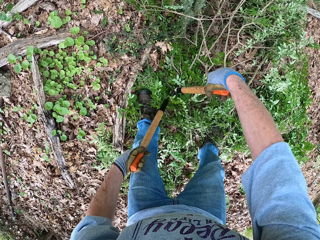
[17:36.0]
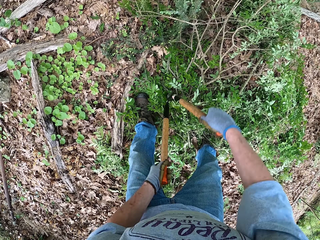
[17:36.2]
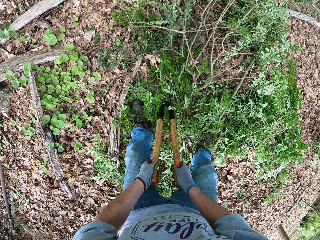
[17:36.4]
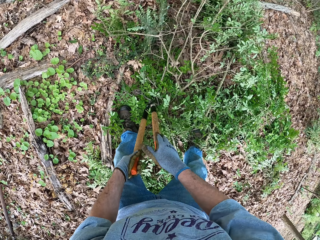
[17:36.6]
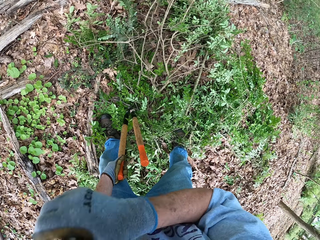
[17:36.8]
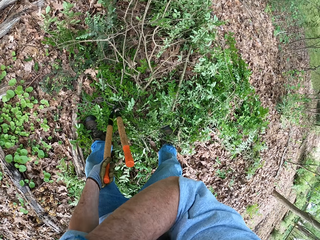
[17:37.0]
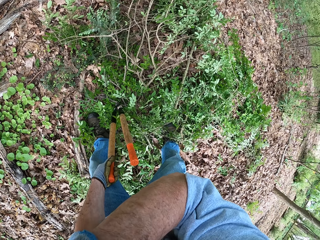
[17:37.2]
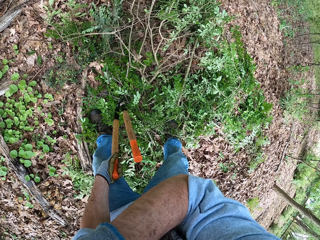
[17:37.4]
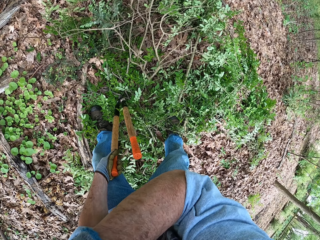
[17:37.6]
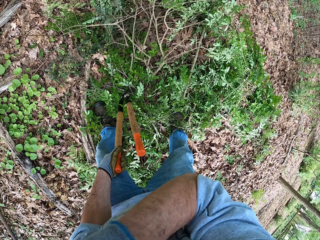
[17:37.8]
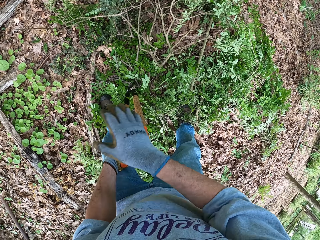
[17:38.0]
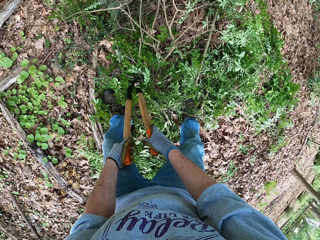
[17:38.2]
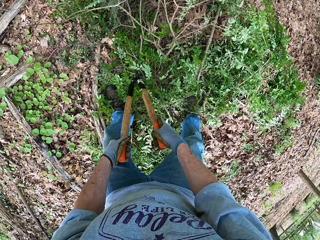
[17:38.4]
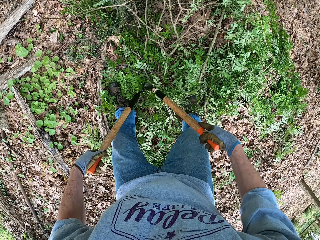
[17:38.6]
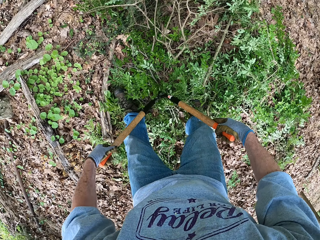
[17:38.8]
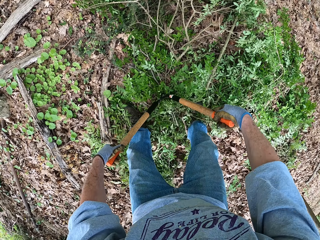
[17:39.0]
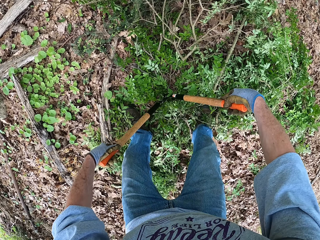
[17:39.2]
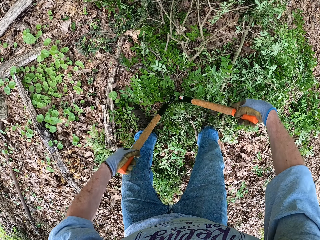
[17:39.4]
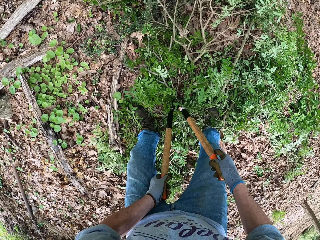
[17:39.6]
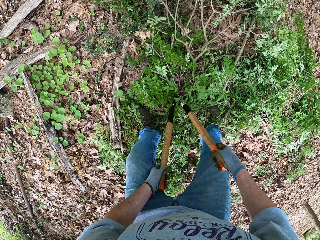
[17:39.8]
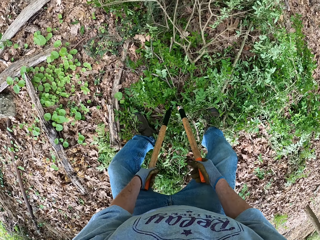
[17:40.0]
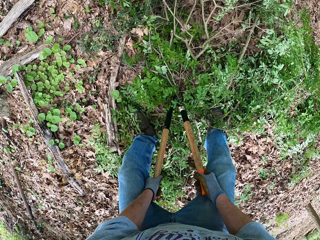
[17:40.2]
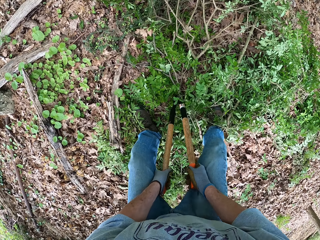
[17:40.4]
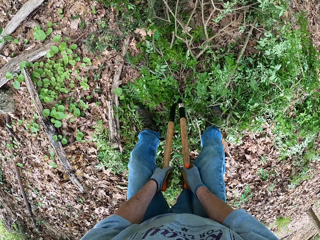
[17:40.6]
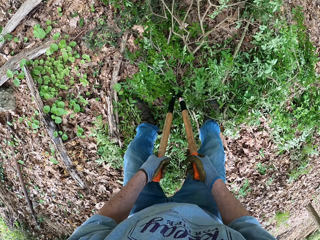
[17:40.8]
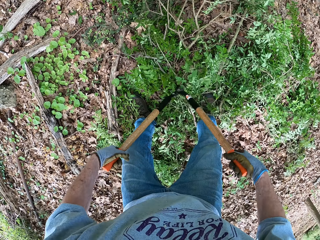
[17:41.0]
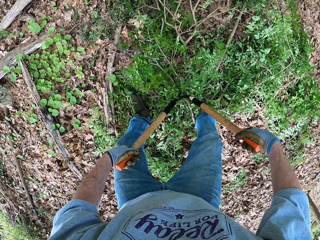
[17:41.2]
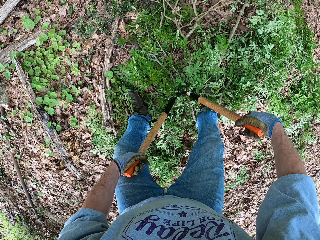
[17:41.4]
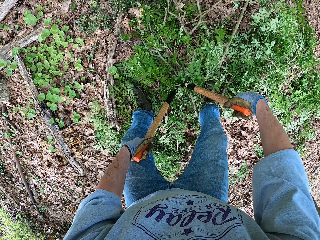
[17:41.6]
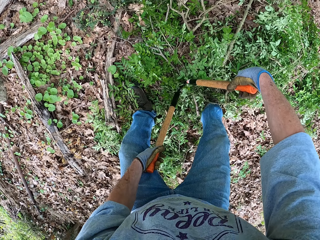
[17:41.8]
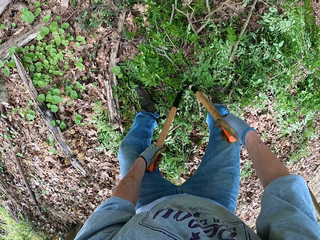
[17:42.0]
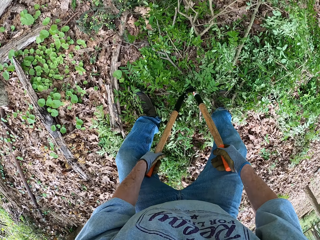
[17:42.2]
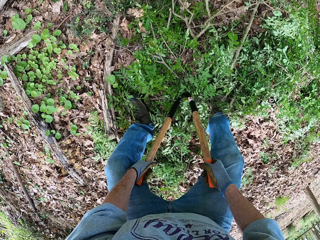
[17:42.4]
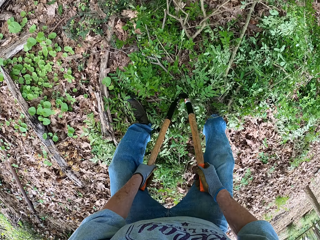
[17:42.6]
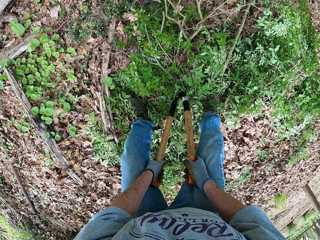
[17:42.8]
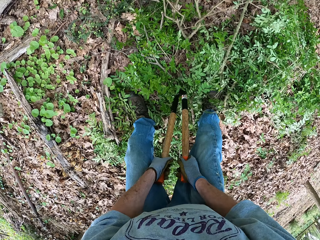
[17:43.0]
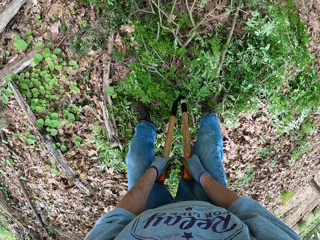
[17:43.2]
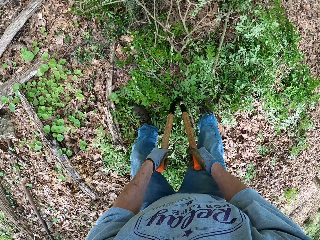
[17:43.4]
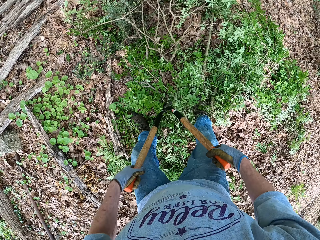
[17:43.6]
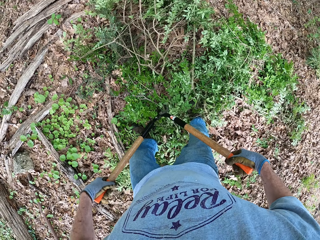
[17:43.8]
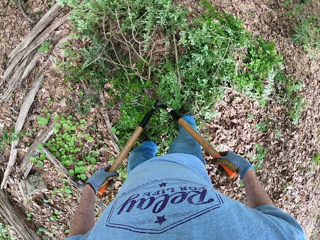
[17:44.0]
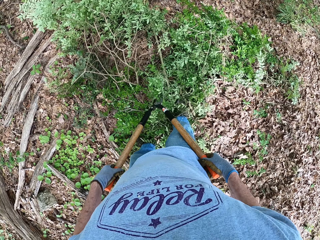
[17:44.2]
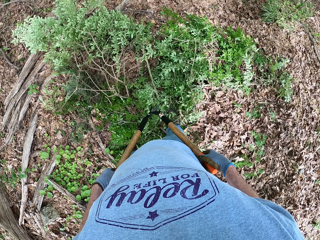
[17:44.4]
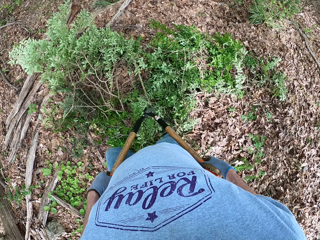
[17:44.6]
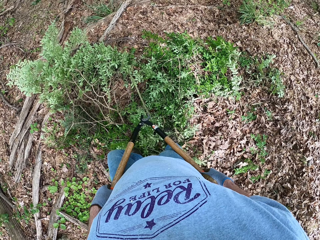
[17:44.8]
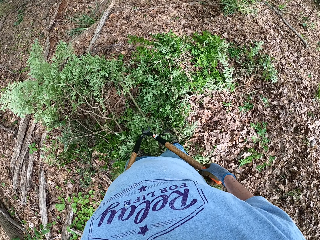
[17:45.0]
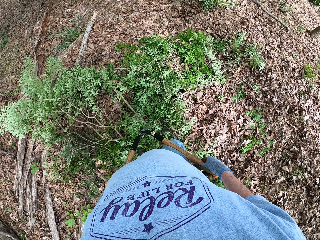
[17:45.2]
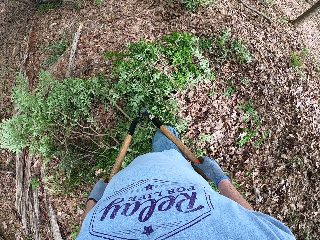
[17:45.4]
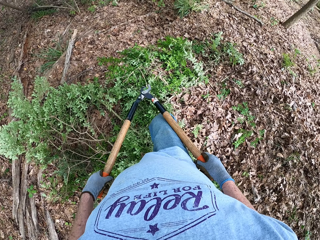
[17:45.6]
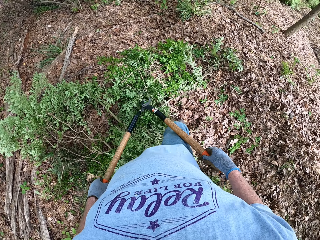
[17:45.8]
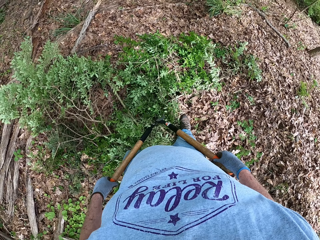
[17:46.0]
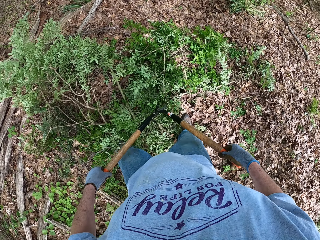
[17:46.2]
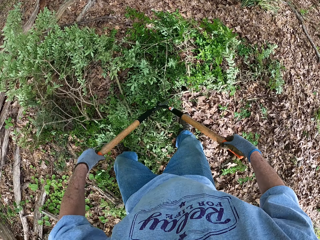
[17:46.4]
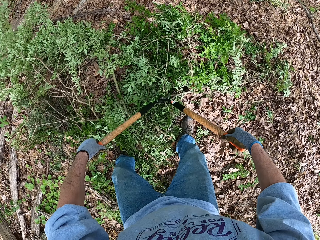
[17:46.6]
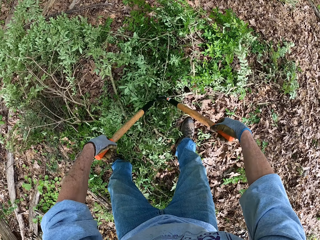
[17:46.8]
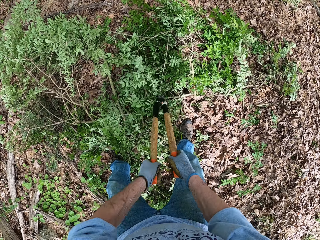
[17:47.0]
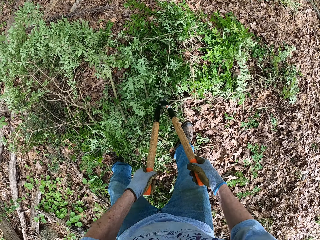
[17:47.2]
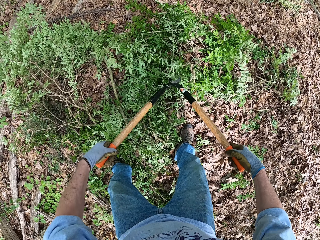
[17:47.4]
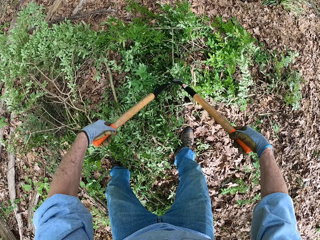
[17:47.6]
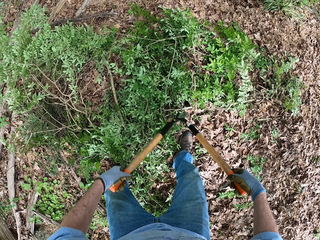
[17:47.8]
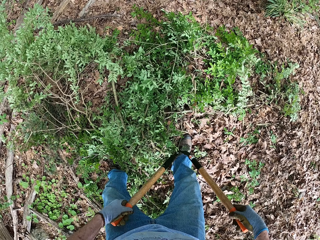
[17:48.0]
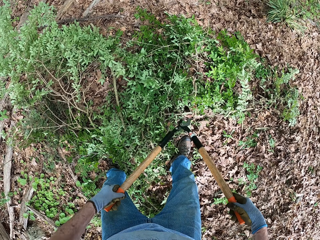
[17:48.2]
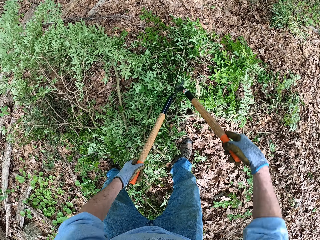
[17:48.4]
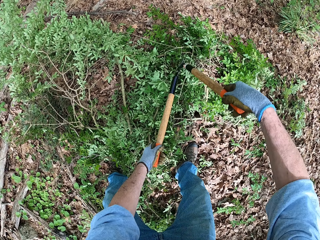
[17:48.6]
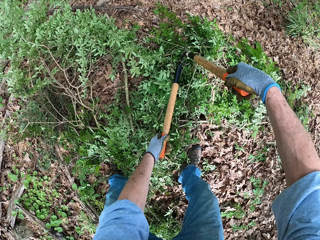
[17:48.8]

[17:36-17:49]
The camera wearer stops cutting. He wipes the nose. He cleans his face with his right hand. He prunes the tree branches. He steps forward. He cuts the branches.

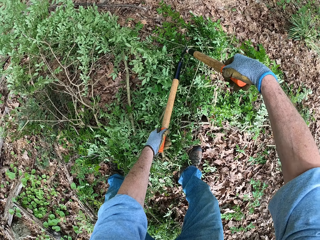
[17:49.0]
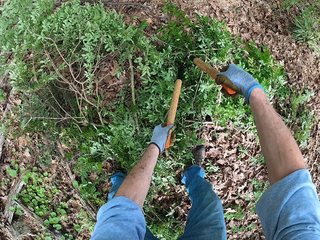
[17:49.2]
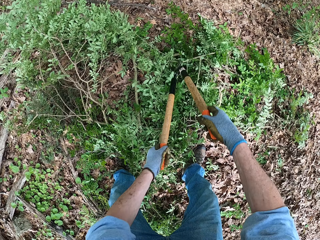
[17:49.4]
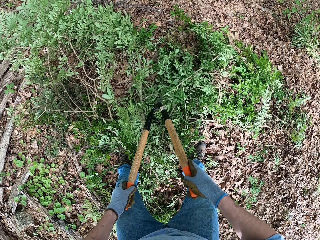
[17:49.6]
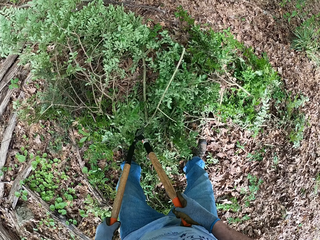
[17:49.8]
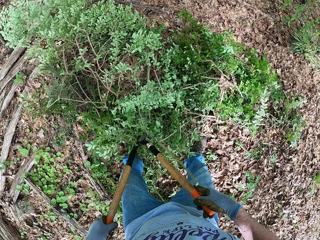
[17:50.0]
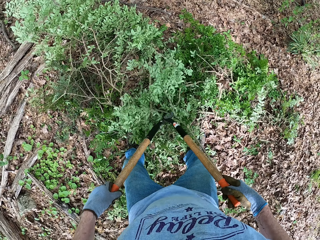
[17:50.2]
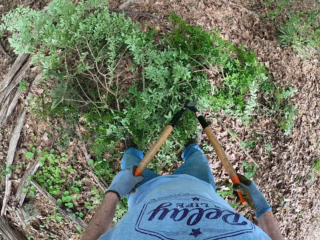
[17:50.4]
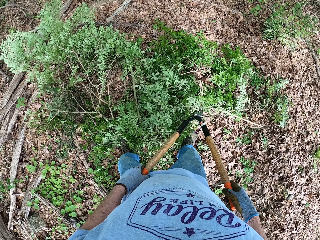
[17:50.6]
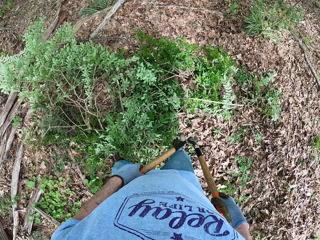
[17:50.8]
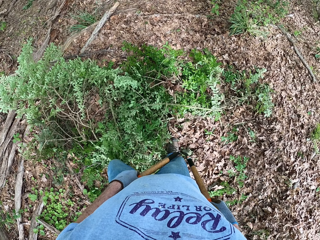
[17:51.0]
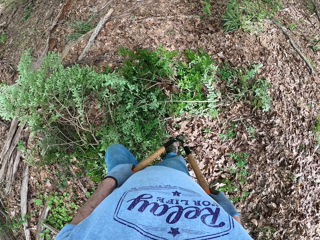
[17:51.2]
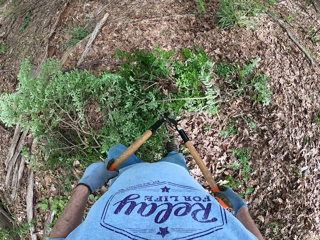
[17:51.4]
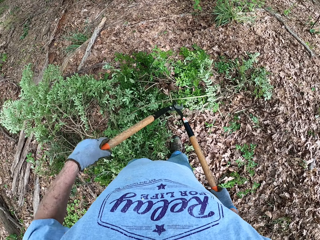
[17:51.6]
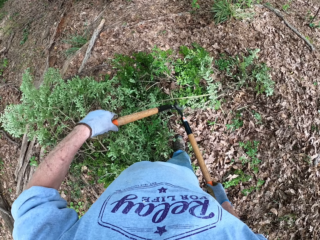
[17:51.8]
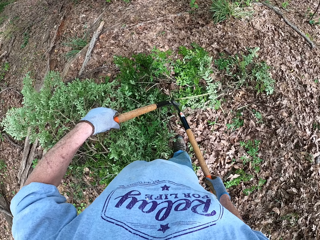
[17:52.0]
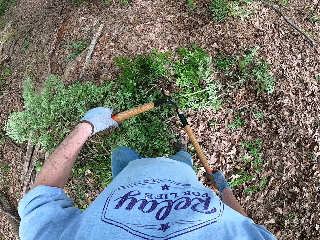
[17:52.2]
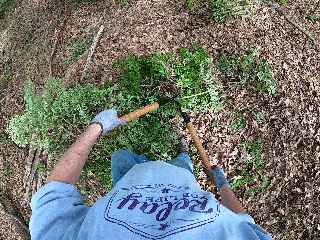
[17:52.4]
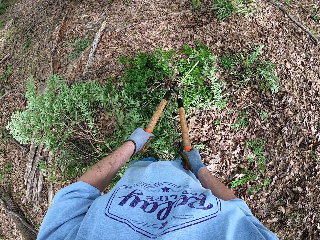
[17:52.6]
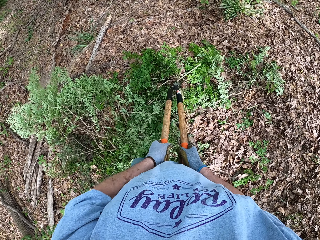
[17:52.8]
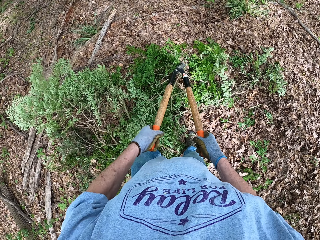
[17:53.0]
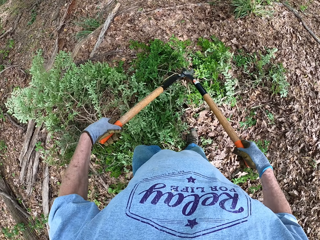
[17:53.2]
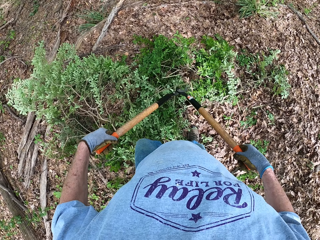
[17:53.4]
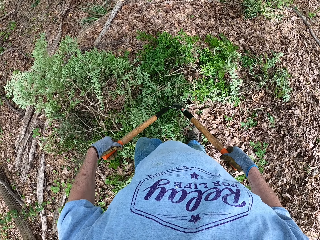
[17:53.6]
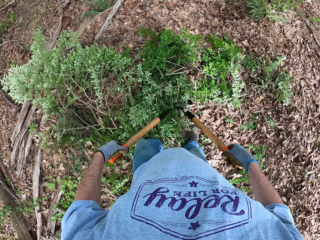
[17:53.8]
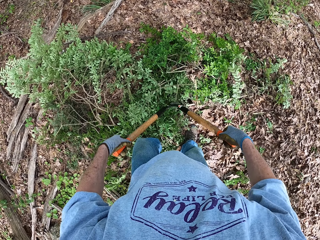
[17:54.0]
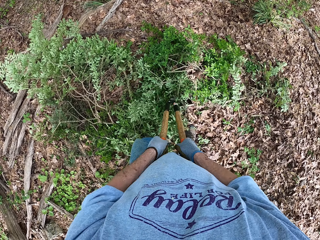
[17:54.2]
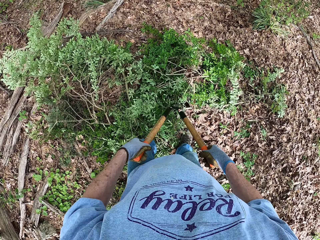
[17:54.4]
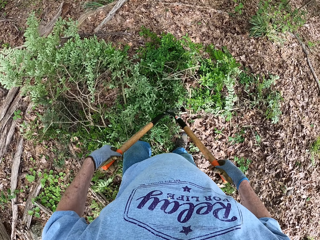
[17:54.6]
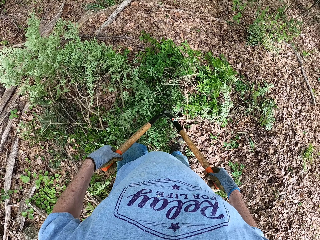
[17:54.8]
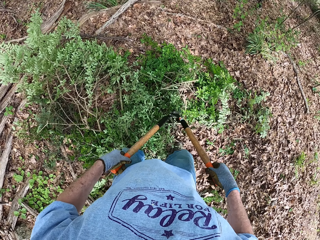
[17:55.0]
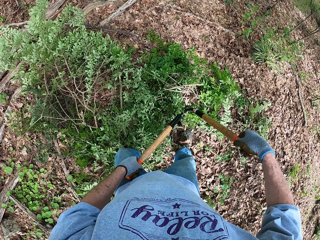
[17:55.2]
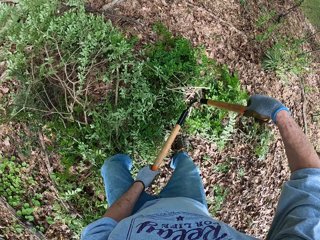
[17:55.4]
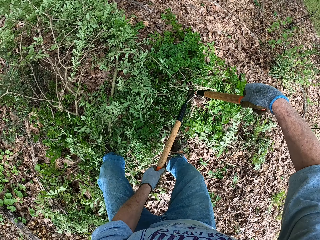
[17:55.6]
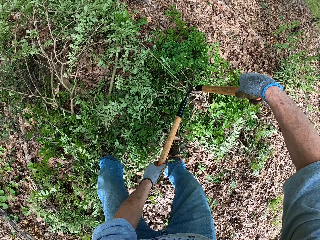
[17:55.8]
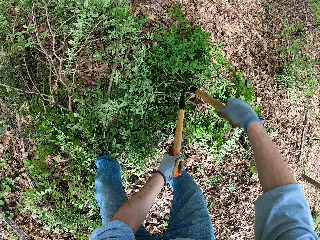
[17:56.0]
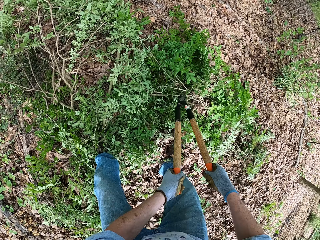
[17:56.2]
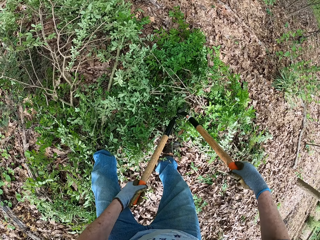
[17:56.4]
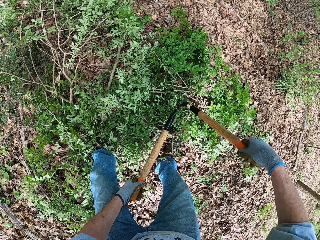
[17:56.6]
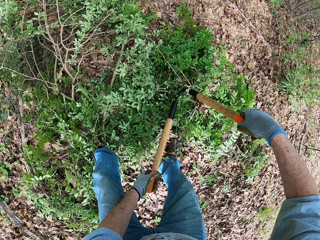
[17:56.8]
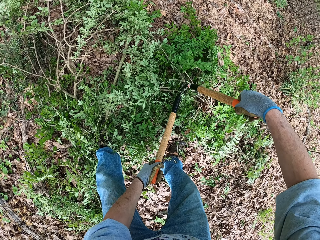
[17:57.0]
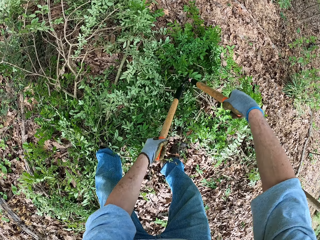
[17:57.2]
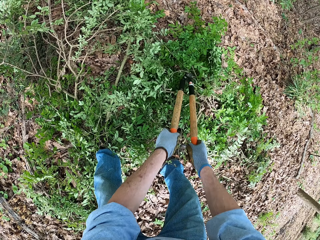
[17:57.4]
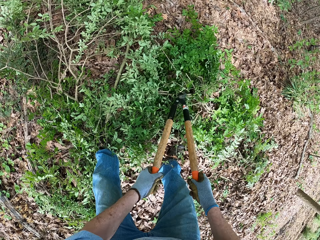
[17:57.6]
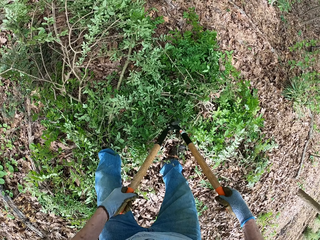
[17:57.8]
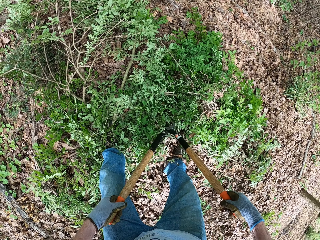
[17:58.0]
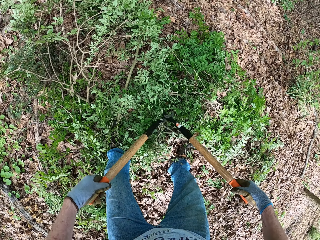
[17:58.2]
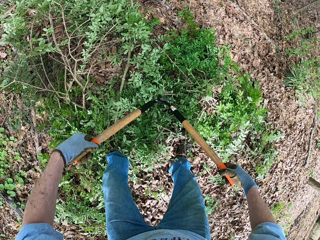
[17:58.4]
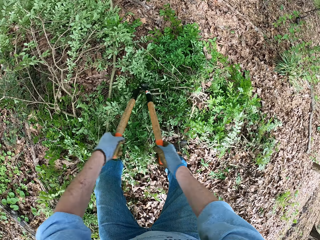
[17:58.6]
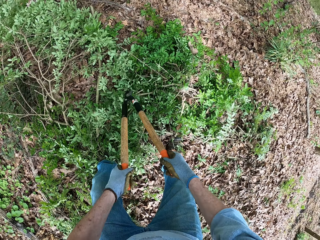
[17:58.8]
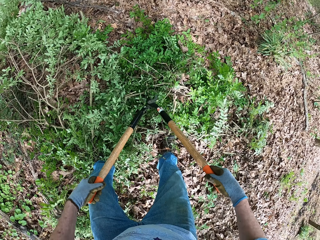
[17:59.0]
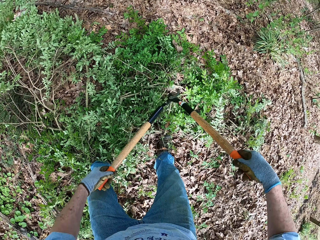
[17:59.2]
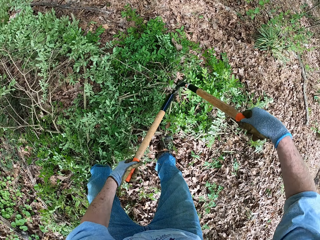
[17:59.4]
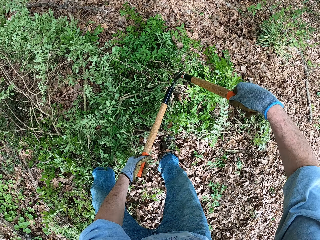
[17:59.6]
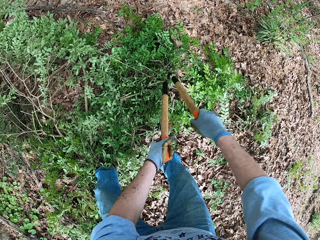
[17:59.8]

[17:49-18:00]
The camera wearer pulls a branch with a lopper. They cut the branches.
